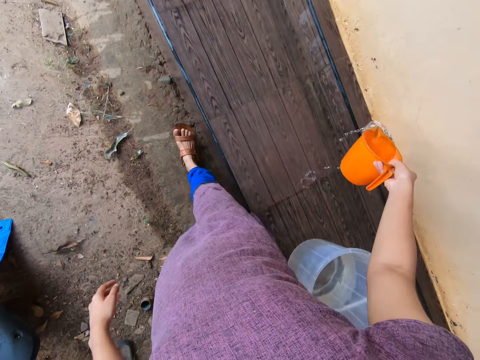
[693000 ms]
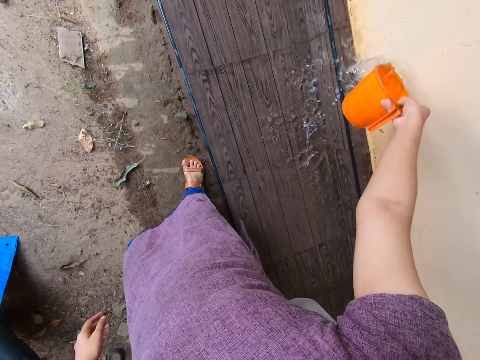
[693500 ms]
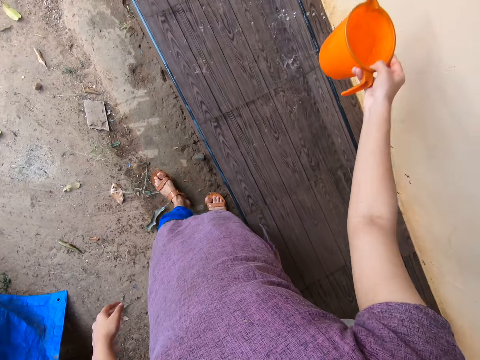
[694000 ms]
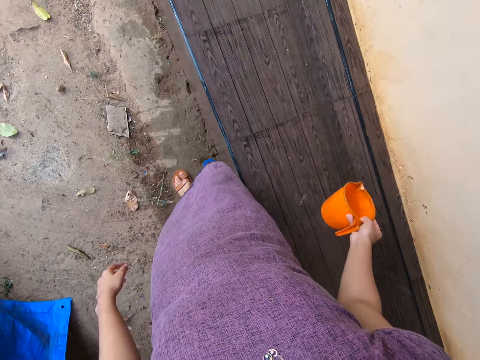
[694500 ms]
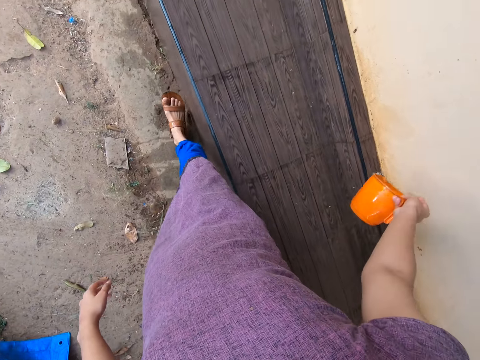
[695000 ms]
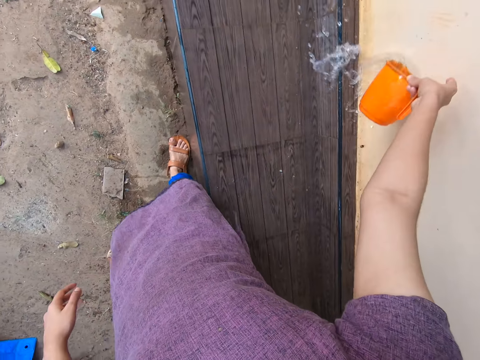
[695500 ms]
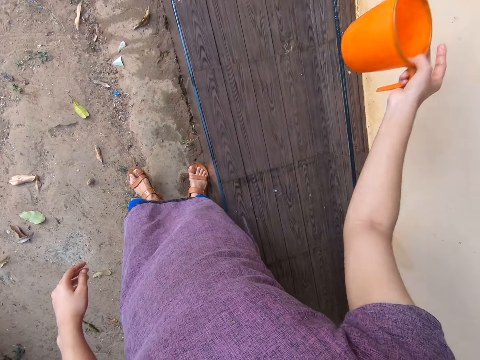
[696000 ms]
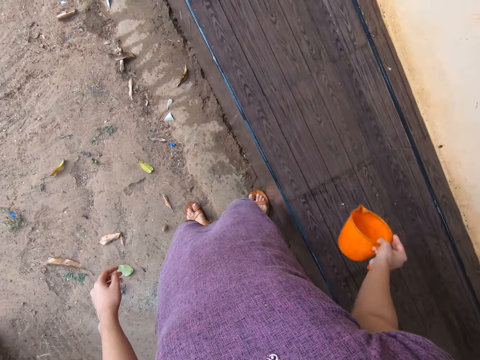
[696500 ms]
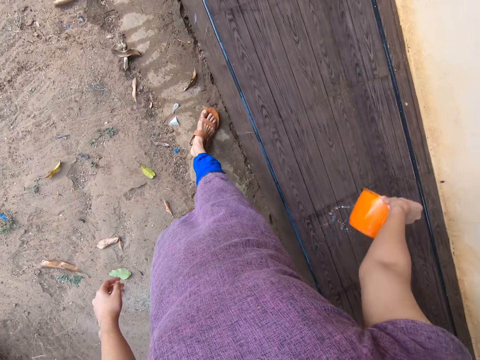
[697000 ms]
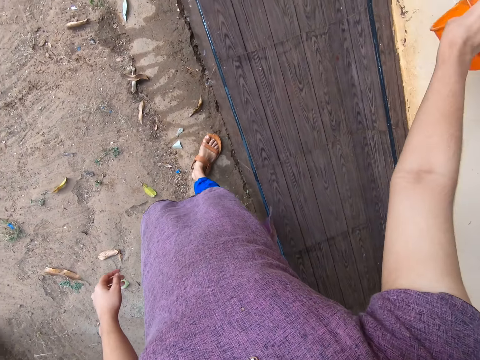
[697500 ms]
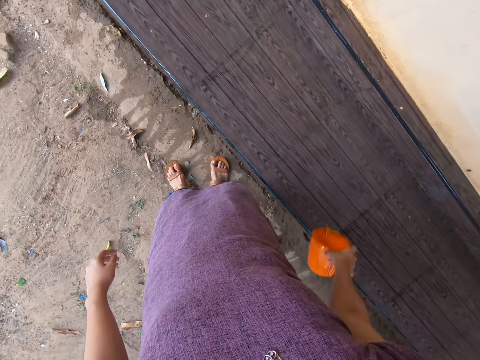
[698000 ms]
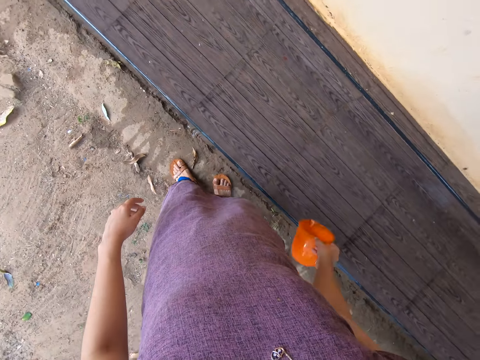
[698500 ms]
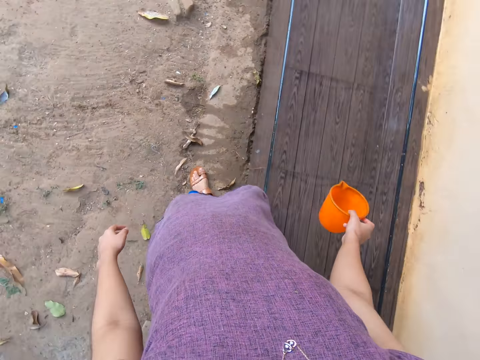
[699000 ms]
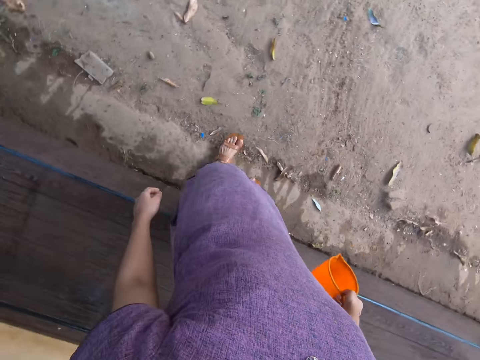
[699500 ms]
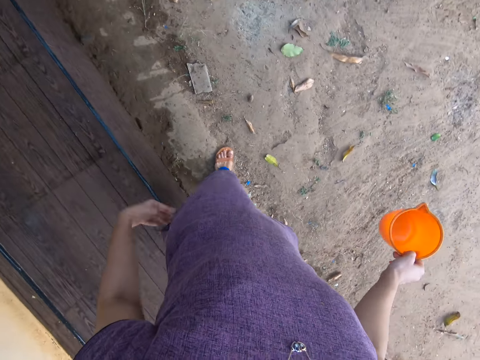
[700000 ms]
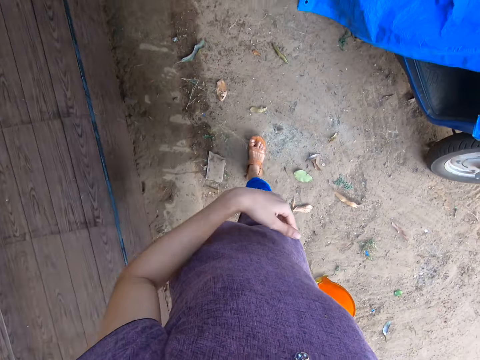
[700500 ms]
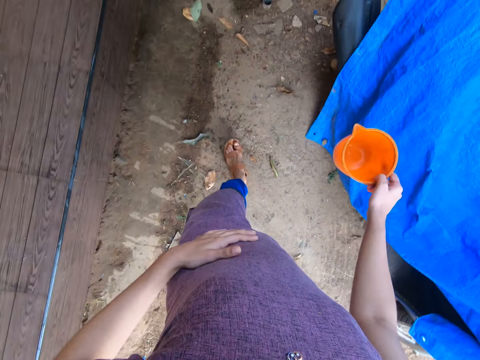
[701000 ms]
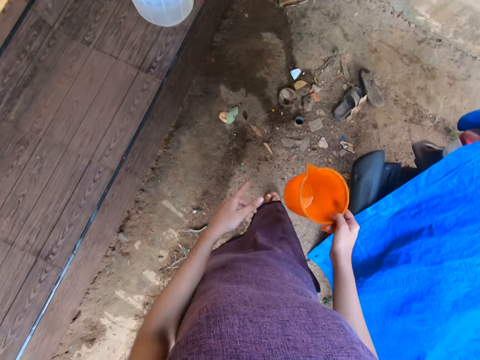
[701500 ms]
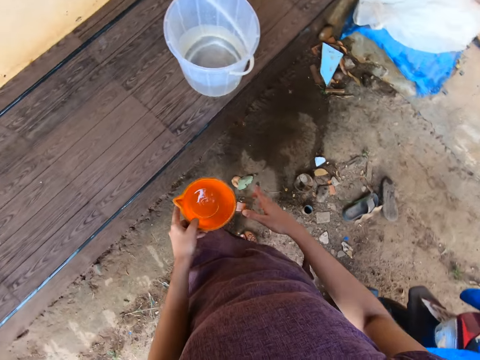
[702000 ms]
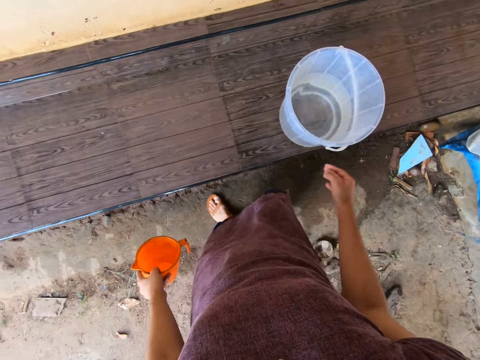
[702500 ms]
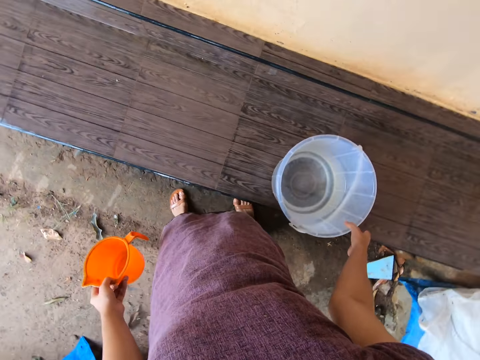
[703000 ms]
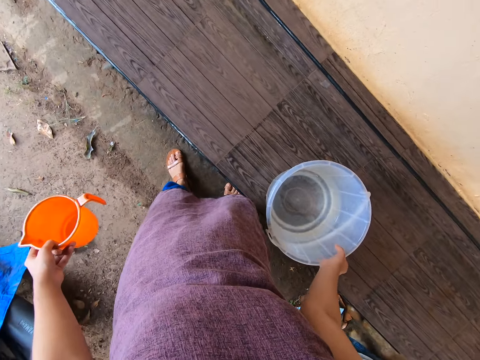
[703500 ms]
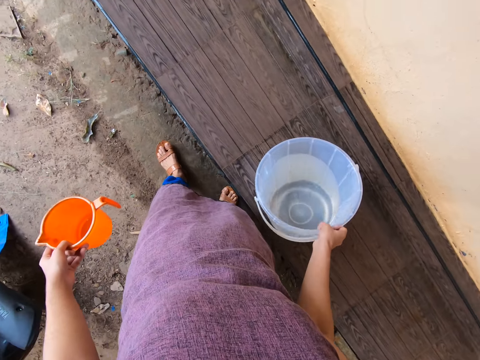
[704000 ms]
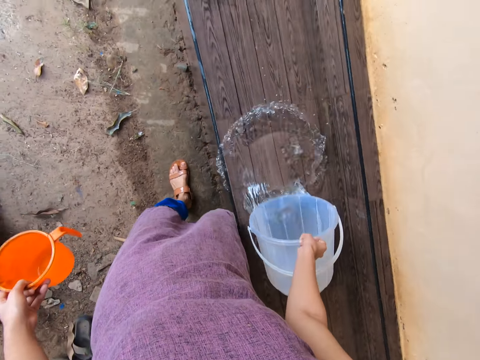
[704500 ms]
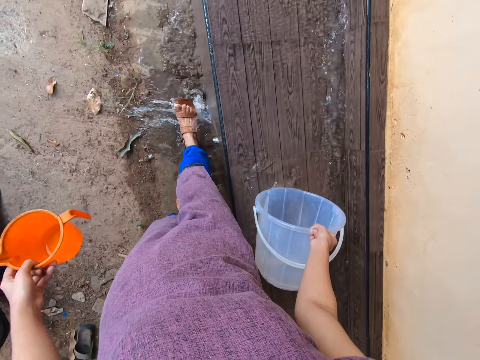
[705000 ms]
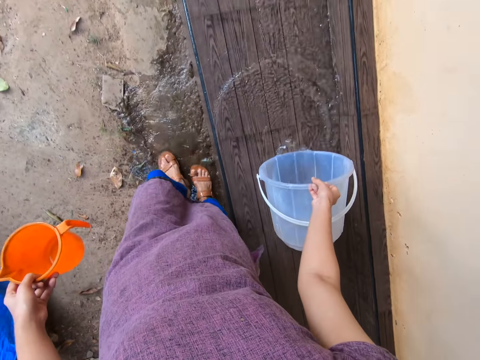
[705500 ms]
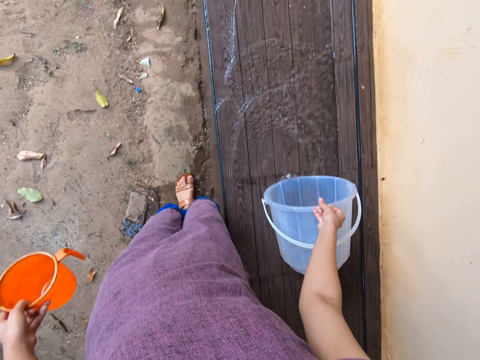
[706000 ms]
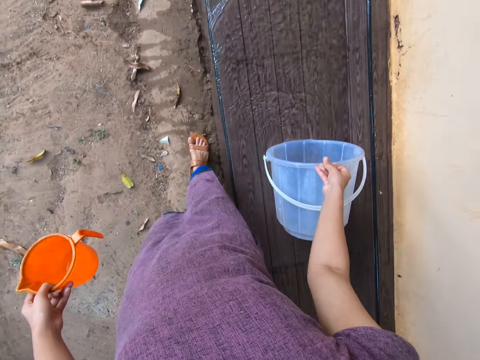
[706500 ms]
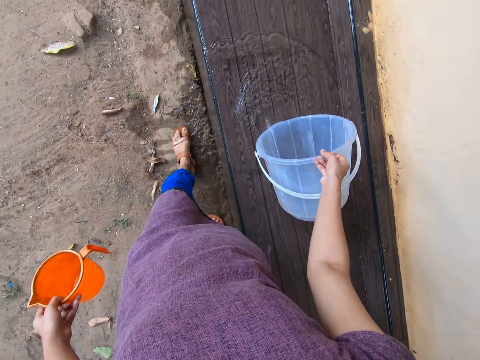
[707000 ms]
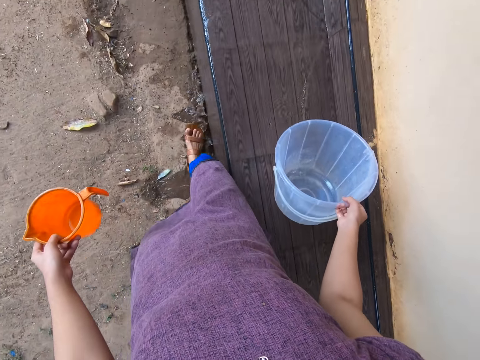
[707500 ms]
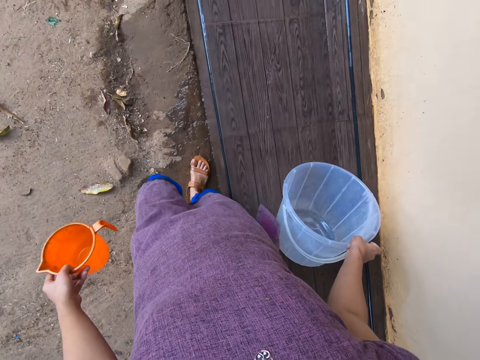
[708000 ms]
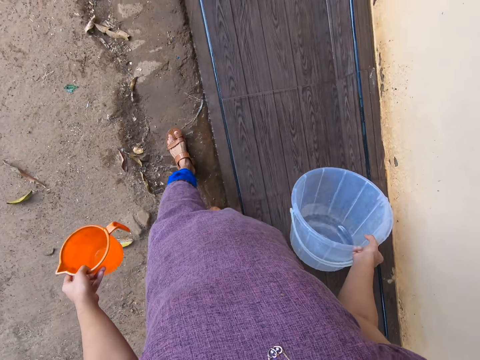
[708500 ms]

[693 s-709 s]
The camera wearer pours water on the staircase with the cup in her right hand. She pours water on the ground floor. She passes the cup from her right hand to her left hand. She tilts the bucket on the staircase with her right hand. She pours water on the staircase with the bucket in her right hand.

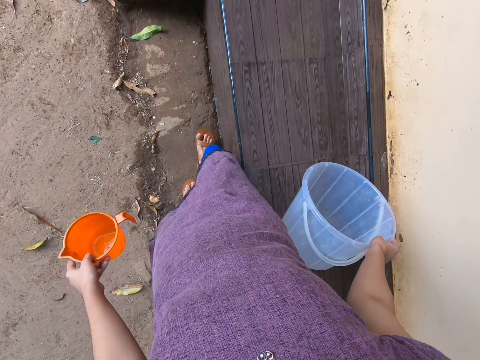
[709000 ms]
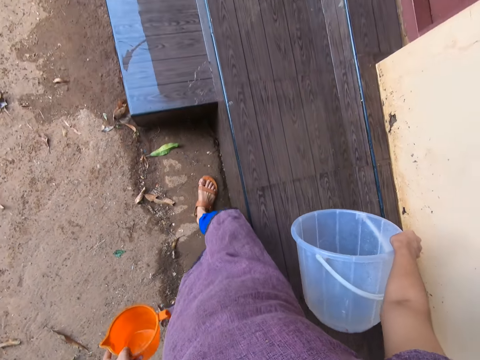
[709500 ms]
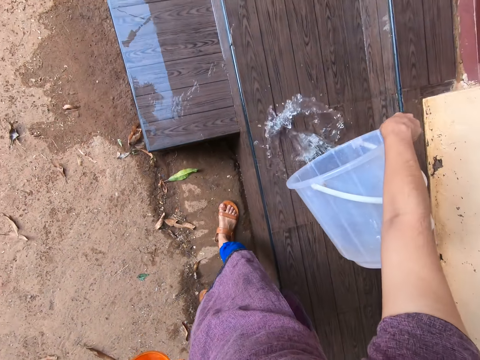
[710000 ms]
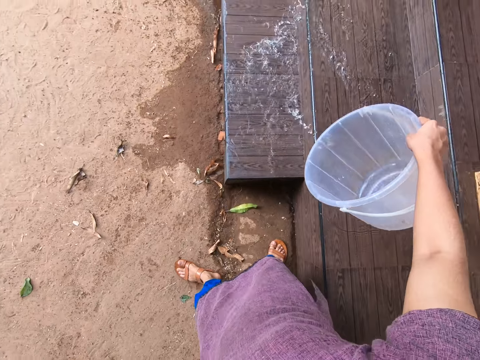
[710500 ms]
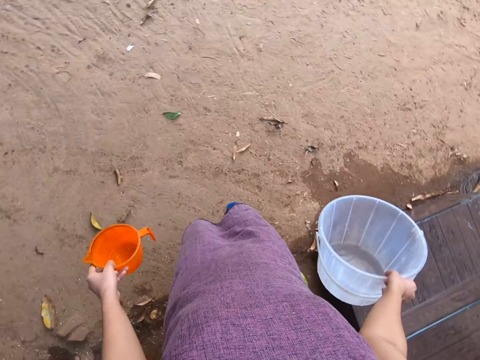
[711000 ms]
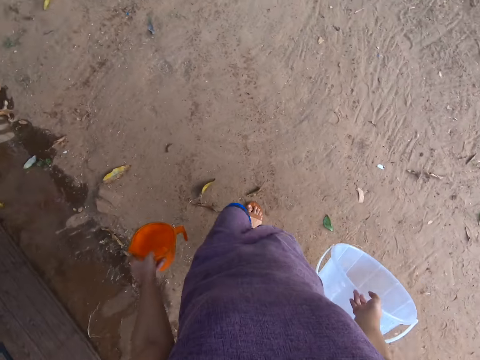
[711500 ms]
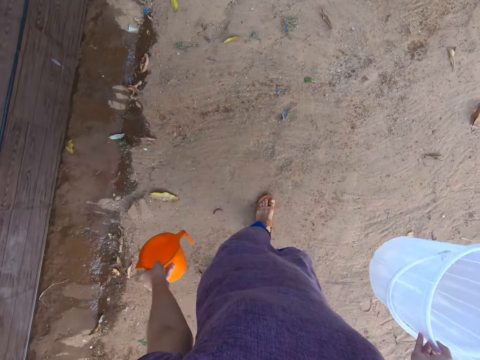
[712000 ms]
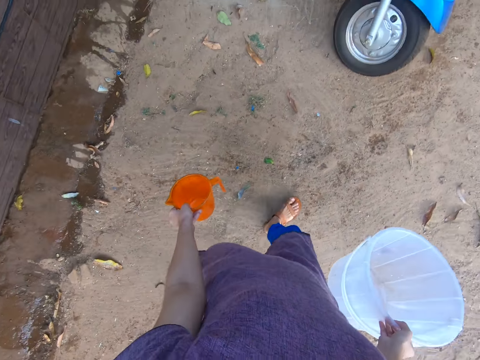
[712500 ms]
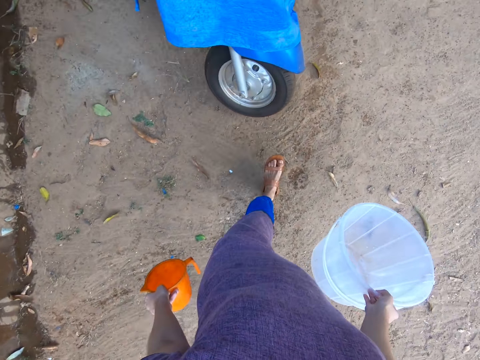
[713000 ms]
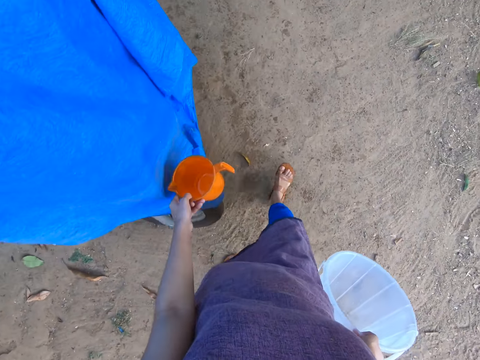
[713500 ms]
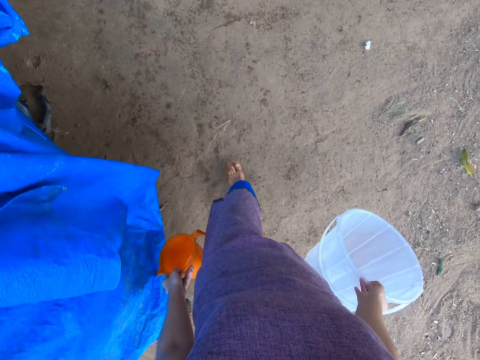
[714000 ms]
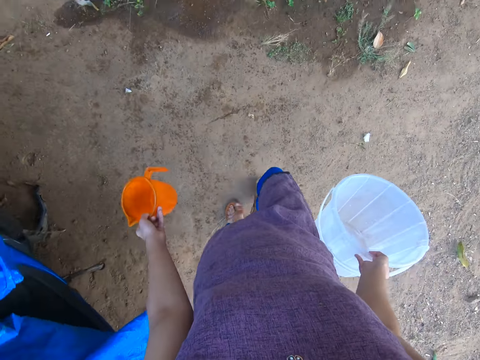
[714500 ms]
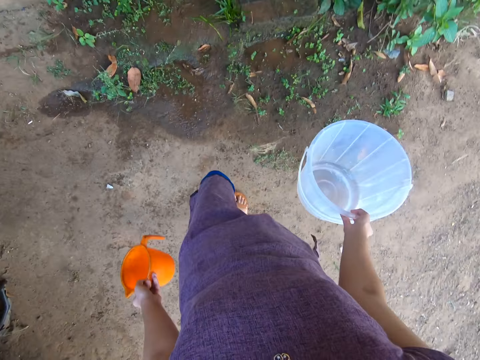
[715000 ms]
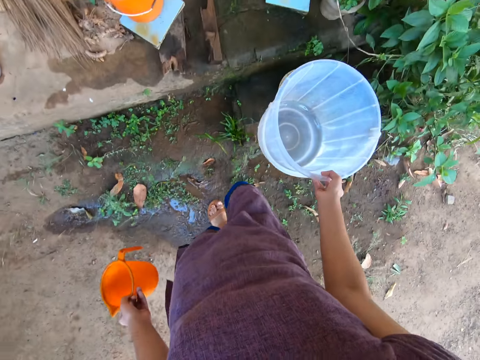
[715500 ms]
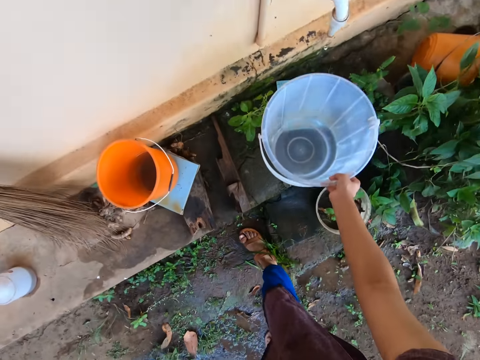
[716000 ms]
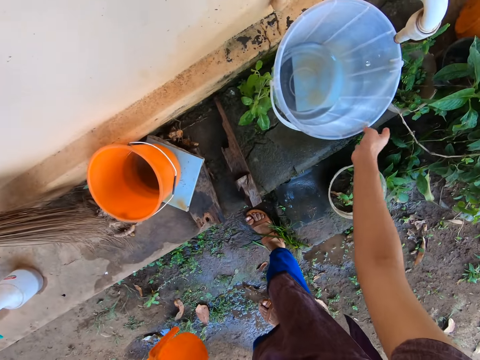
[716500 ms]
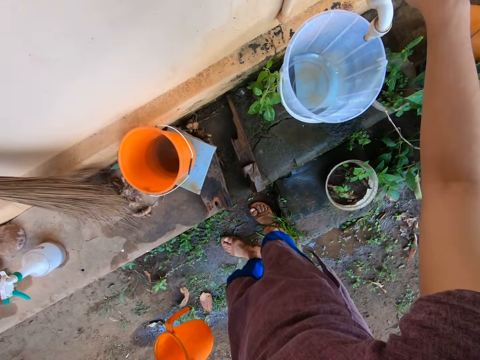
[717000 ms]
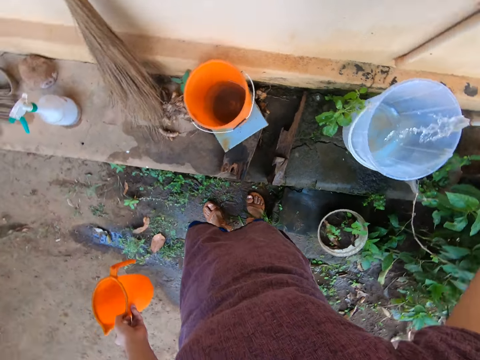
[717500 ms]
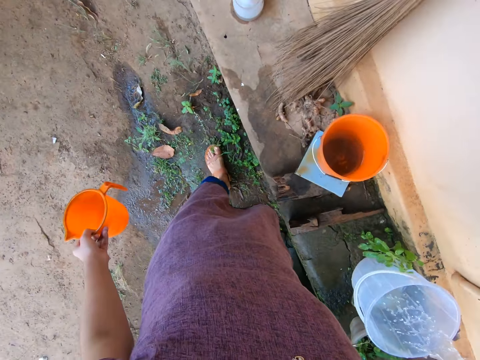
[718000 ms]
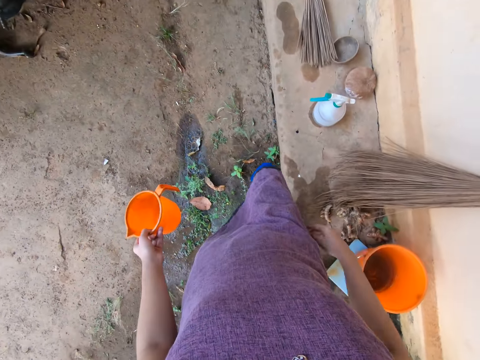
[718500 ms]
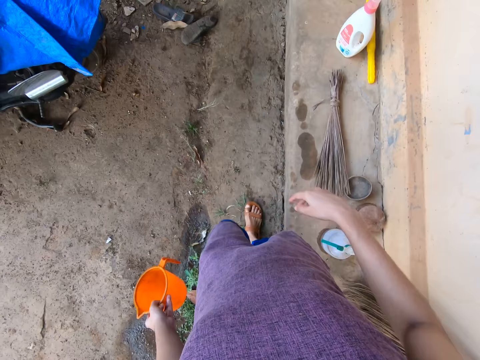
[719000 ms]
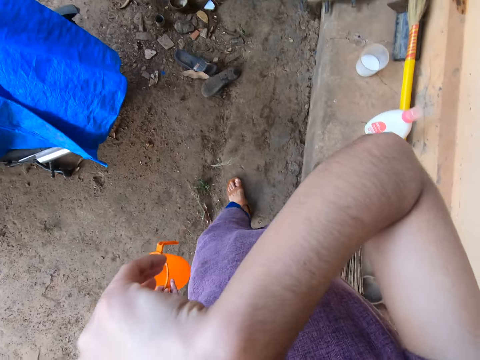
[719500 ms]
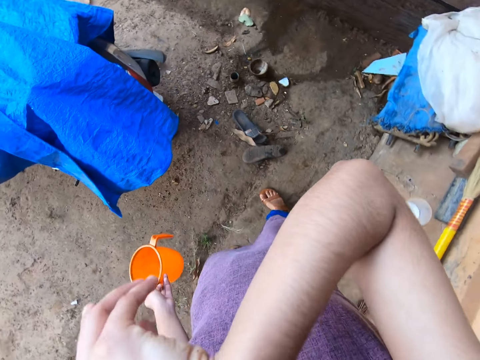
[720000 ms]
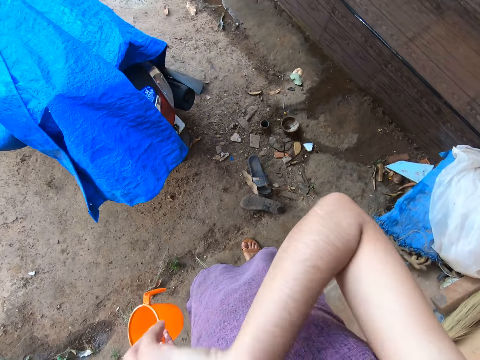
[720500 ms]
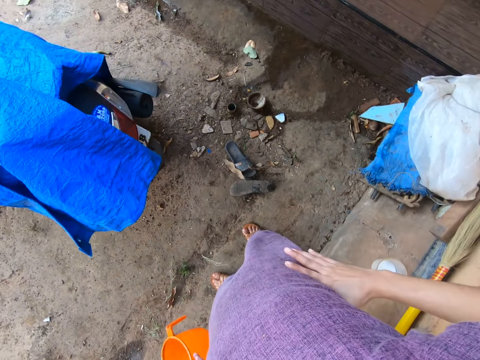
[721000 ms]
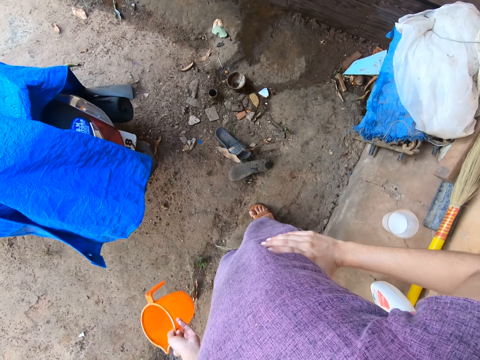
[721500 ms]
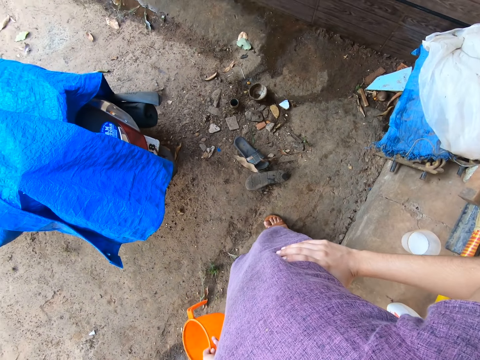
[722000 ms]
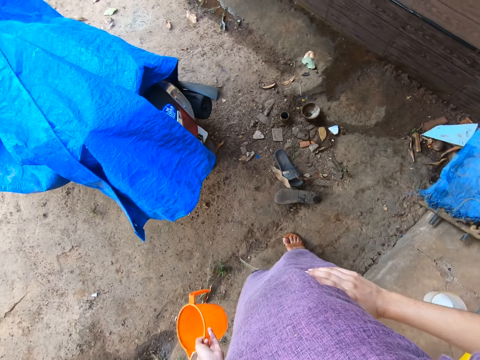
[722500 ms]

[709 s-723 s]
The camera wearer walks around the compound. She walks towards the tap. She drops the bucket on the pavement with her right hand. She opens the tap with her right hand. She rubs her nose with her right hand.
